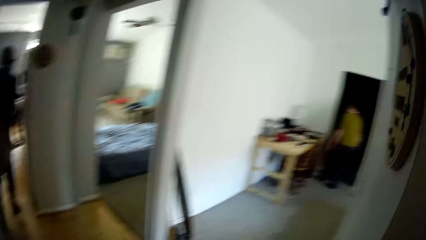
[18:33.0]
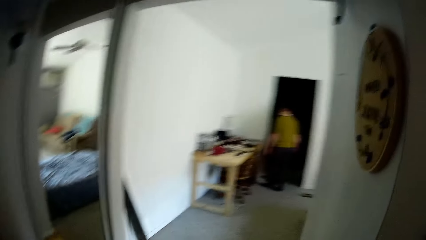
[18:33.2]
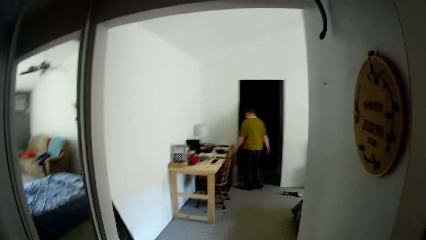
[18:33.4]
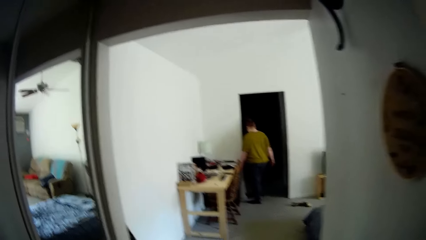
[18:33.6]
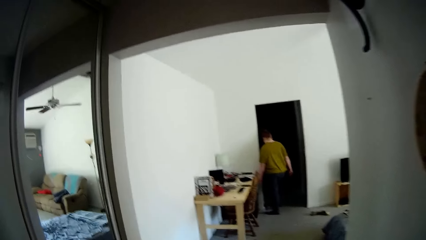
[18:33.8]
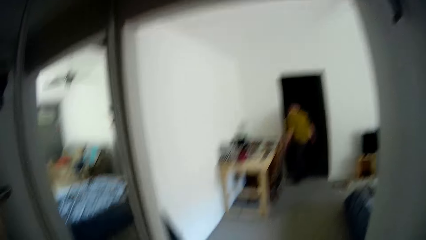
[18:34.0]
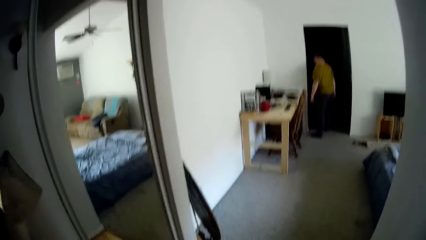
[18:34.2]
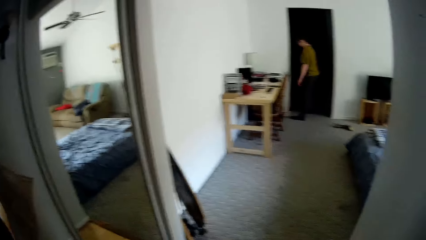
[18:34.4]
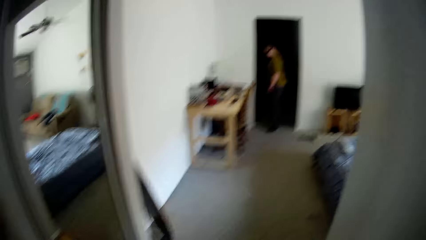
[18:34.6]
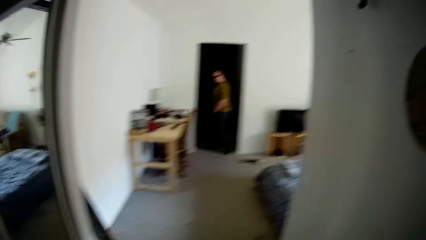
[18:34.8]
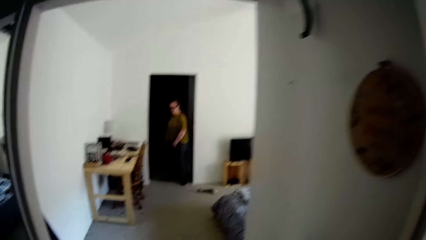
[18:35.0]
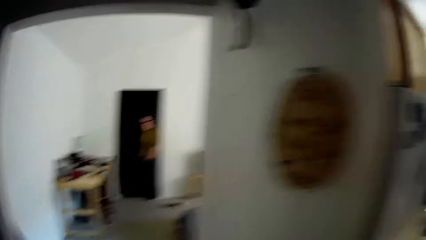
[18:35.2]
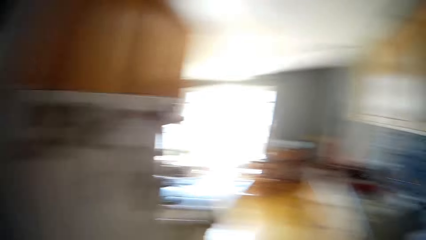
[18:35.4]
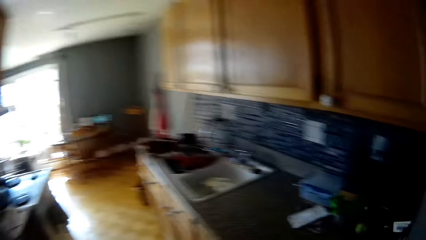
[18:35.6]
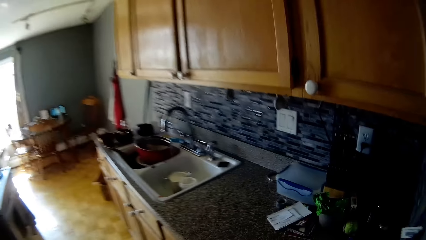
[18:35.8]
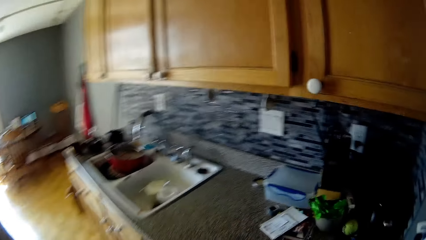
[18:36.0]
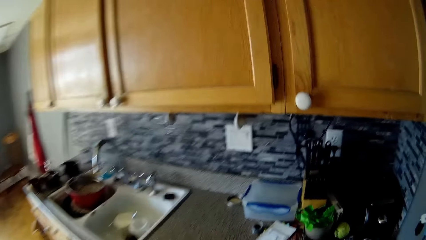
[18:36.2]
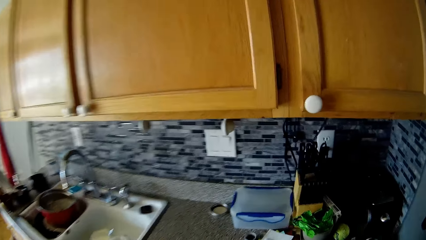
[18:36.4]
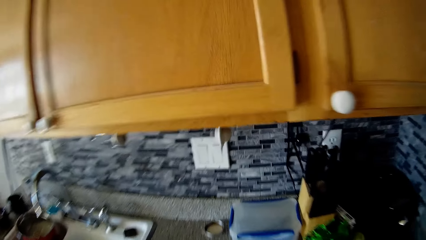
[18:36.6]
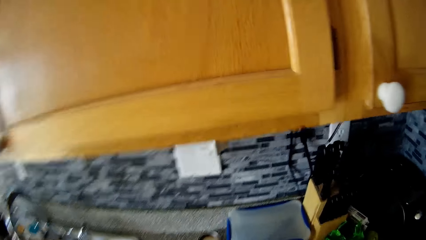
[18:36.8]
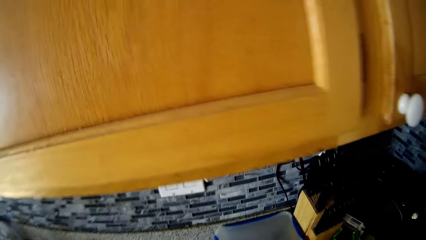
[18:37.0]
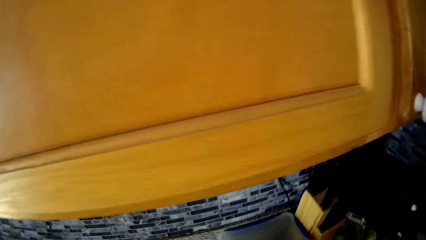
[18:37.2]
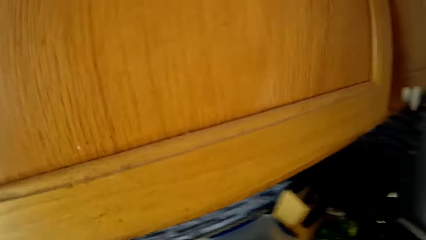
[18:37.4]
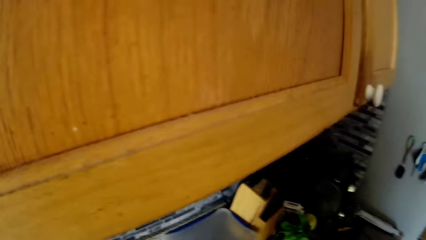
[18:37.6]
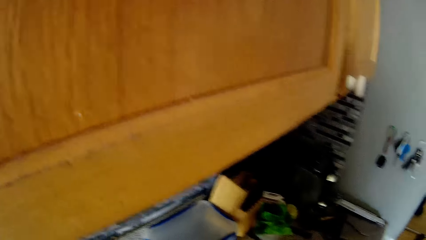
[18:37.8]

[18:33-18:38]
The camera wearer speaks to the lady.

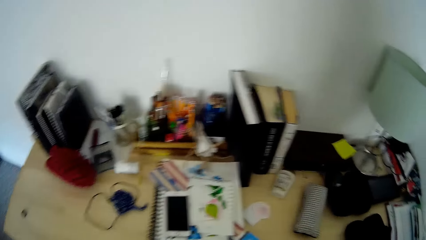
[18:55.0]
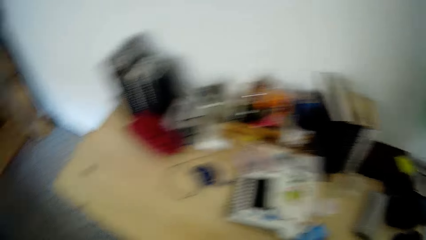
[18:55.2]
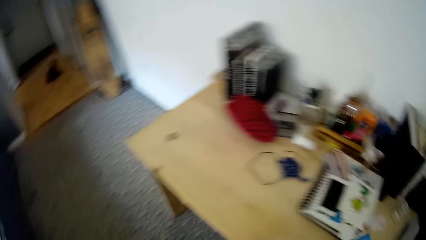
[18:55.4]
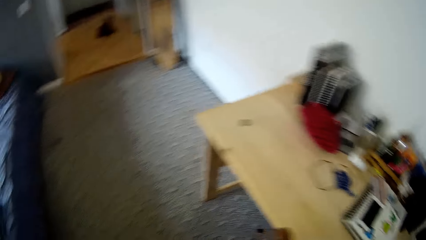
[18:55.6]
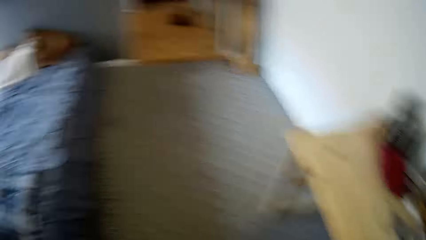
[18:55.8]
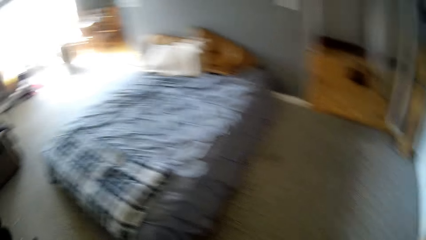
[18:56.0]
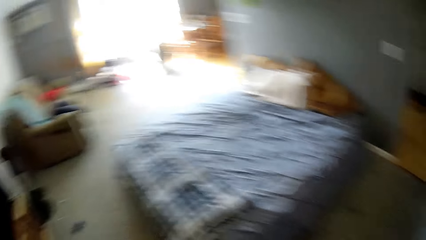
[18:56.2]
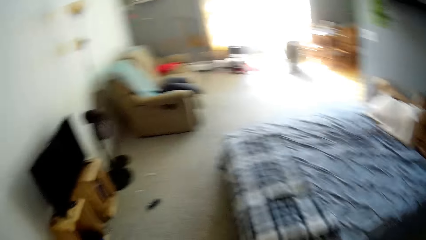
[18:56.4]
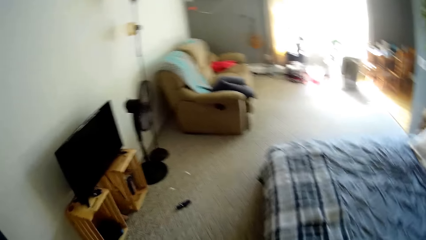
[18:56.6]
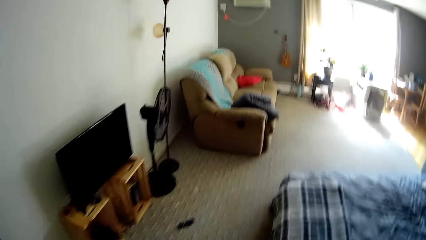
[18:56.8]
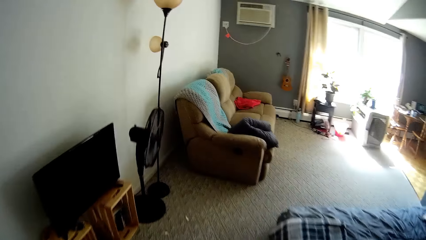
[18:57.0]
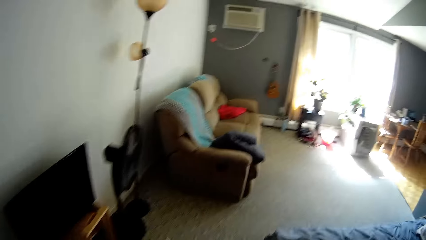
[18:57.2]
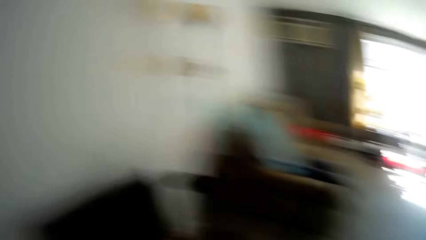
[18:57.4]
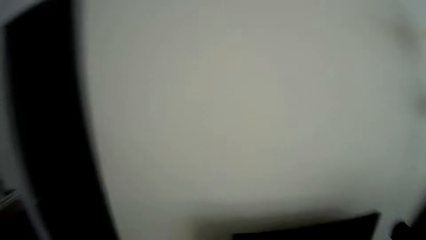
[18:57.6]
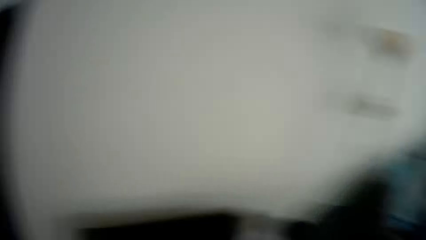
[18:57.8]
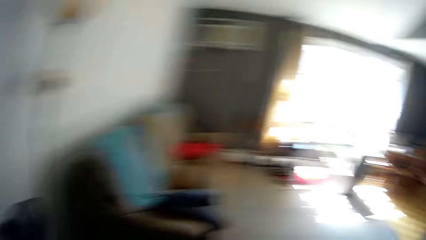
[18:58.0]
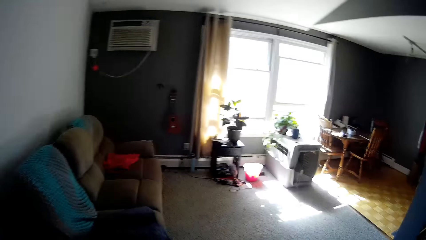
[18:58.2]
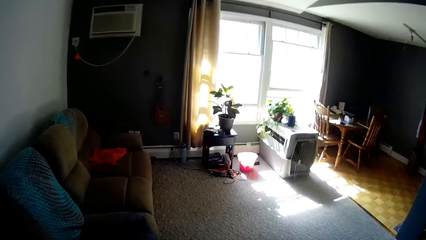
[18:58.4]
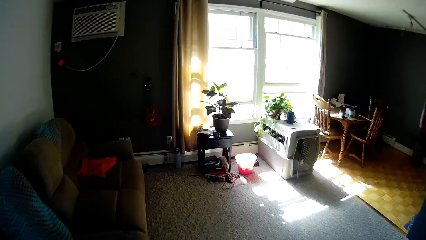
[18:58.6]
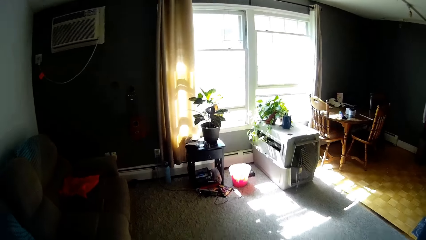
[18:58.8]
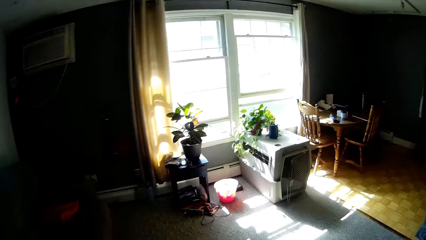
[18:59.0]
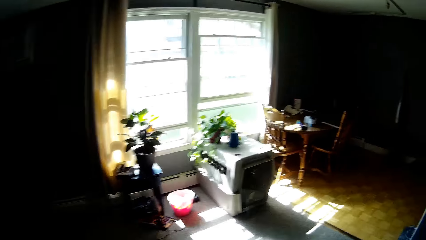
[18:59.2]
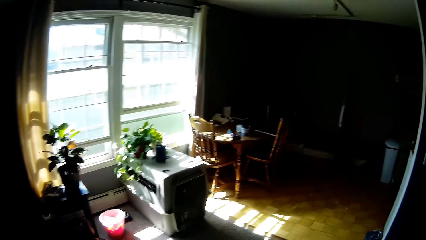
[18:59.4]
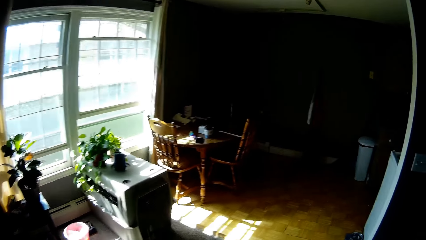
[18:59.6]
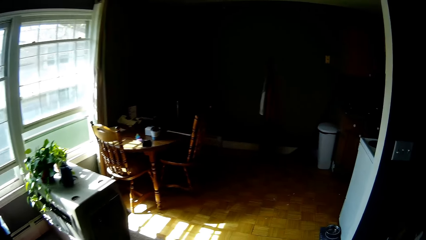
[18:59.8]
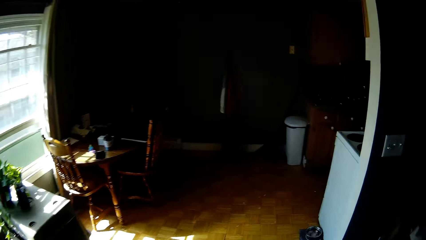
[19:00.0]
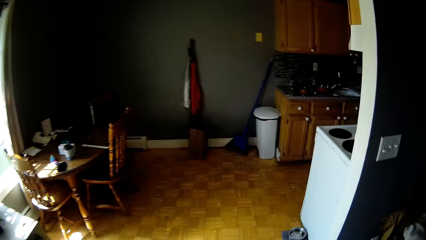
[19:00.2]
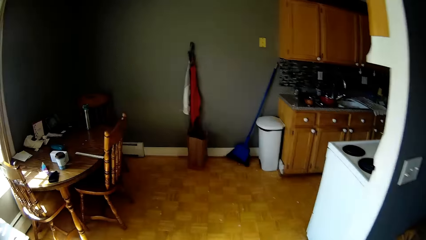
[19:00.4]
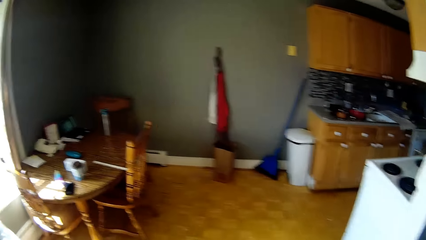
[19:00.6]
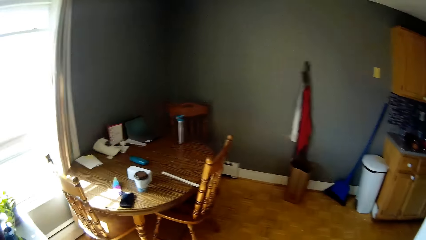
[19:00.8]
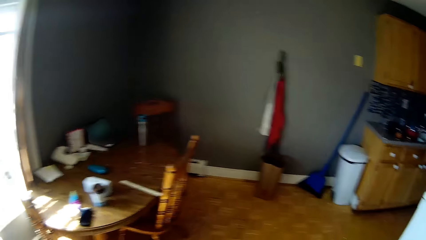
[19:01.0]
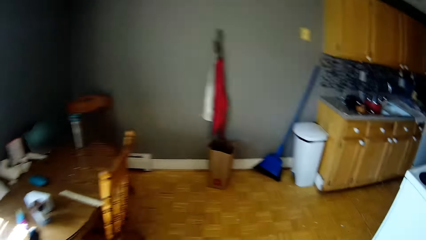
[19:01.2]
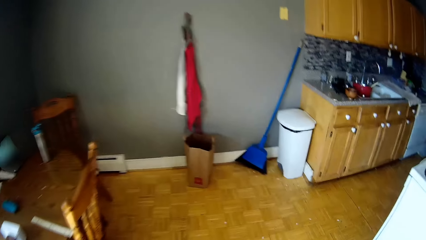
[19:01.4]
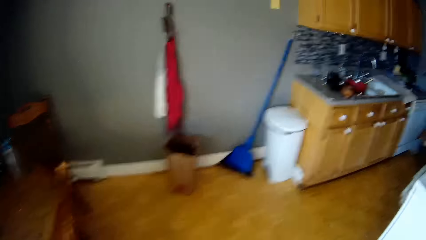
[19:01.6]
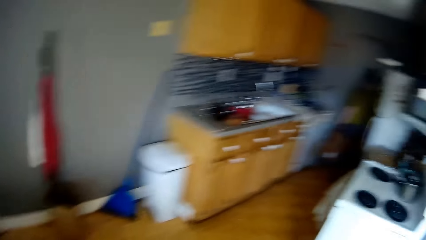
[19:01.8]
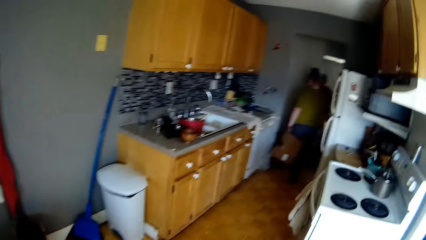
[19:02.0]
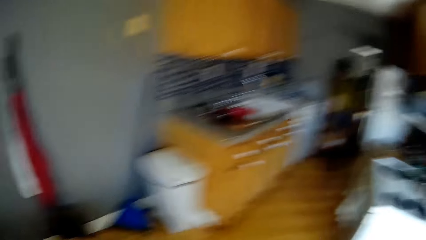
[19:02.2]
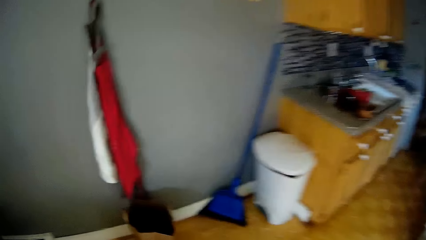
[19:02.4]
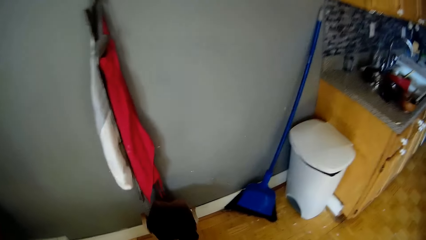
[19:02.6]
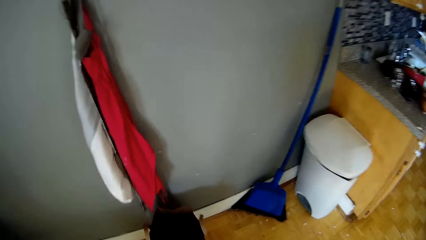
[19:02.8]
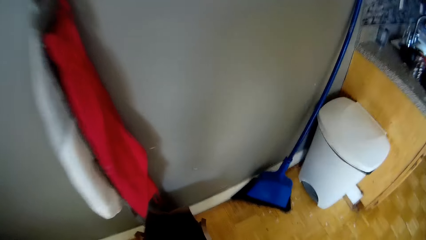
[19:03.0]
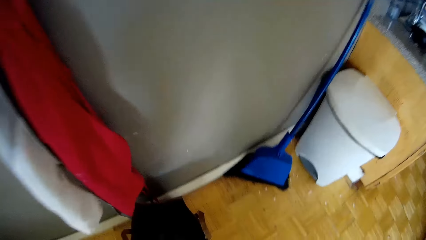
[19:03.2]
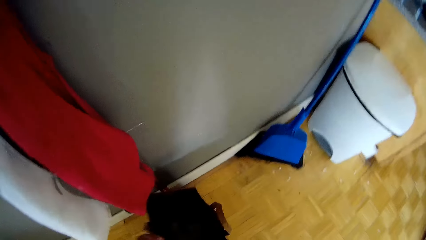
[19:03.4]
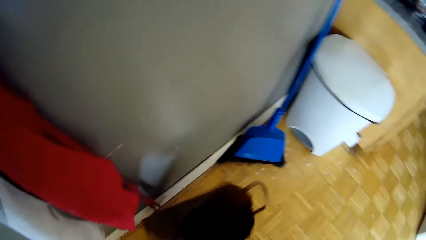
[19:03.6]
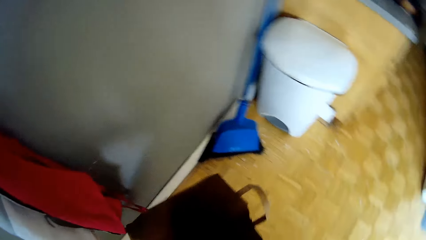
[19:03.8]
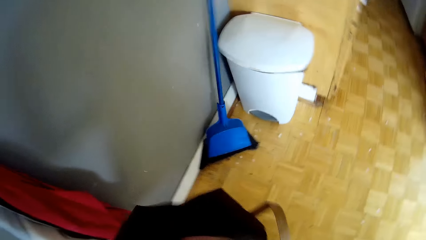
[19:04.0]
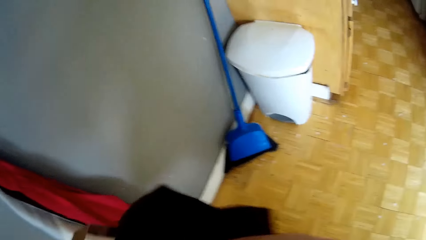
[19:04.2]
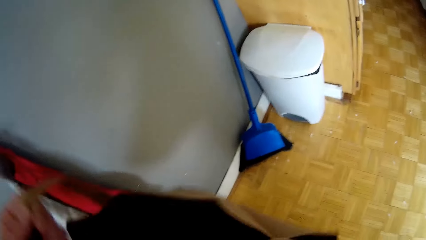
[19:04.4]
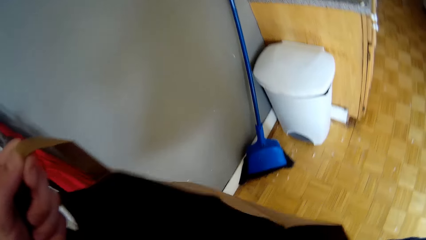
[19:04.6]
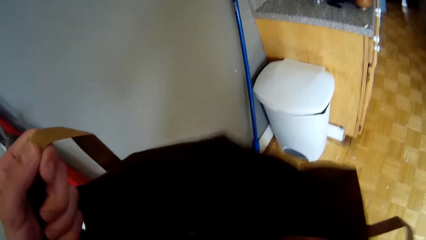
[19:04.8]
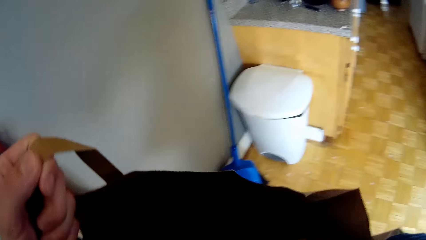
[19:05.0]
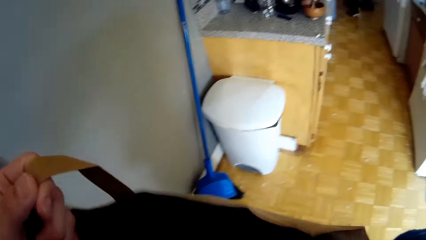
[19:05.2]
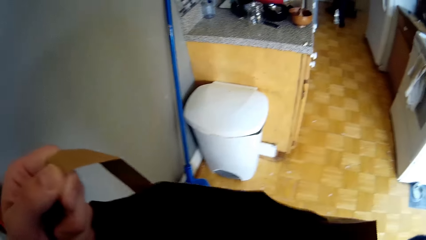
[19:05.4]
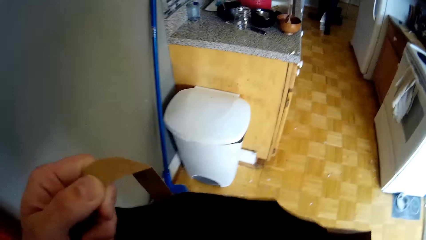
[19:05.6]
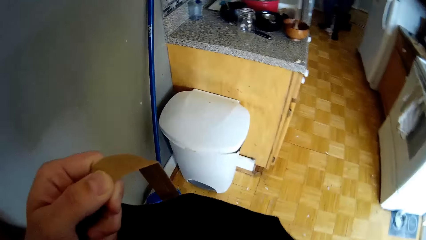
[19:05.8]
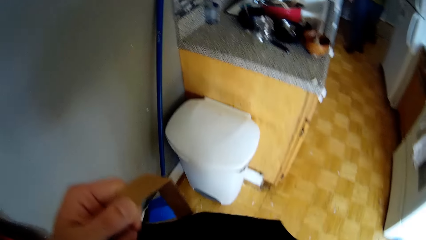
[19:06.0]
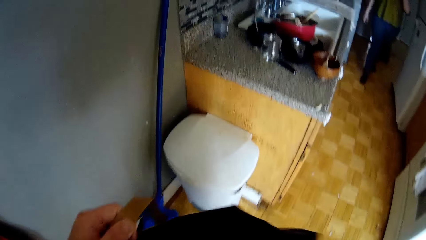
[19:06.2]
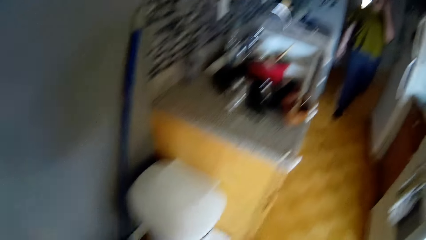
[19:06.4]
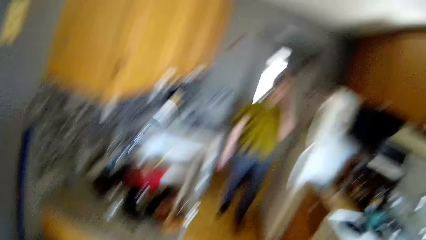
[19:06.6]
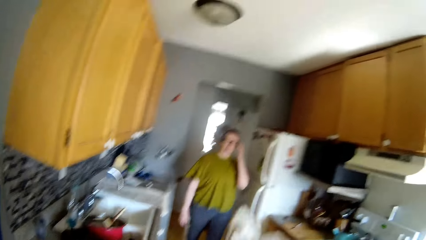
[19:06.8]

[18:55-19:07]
The camera wearer keeps a case on the table. They move a towel on the table. They walk in the house. They speak to the lady. The lady speaks to the camera wearer. The camera wearer carries a bag from the ground. The lady walks in the kitchen. The camera wearer holds the carrier bag with both hands.
